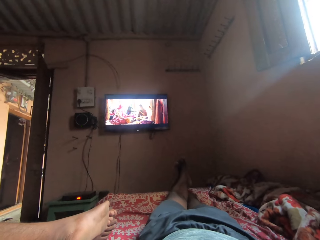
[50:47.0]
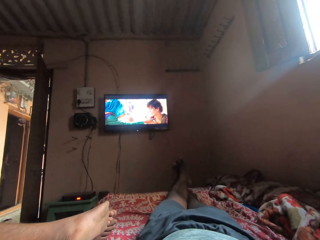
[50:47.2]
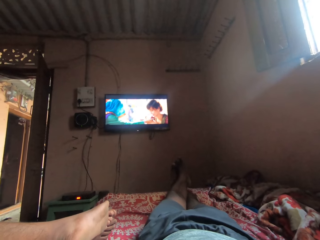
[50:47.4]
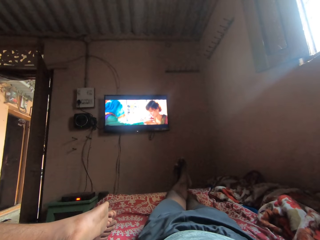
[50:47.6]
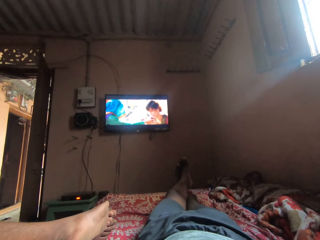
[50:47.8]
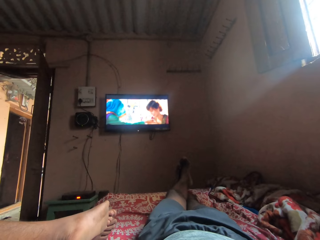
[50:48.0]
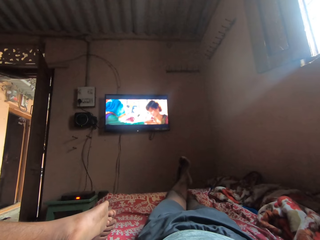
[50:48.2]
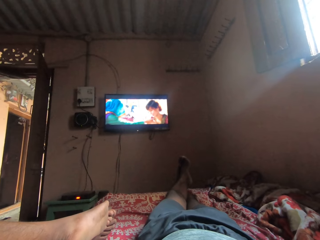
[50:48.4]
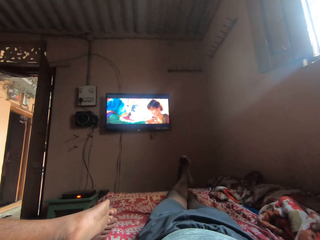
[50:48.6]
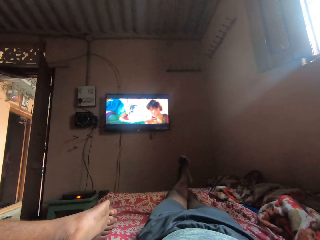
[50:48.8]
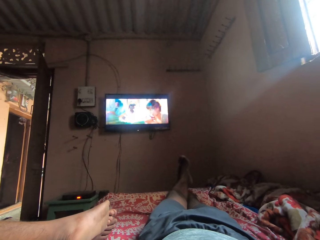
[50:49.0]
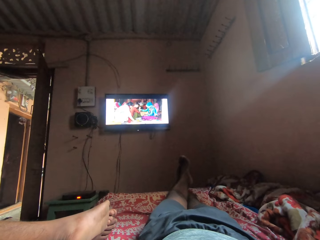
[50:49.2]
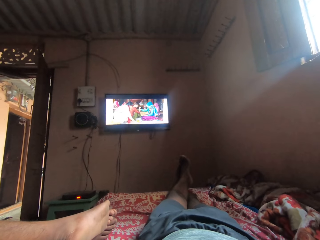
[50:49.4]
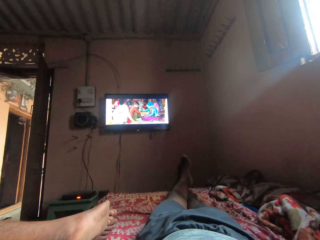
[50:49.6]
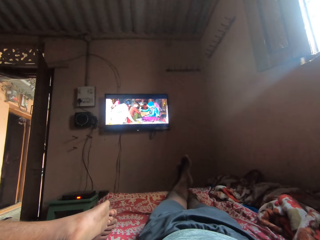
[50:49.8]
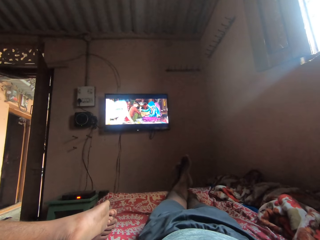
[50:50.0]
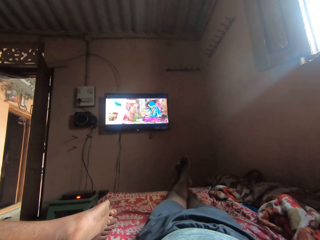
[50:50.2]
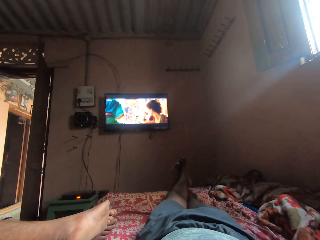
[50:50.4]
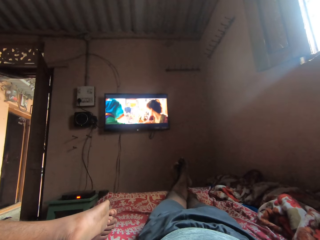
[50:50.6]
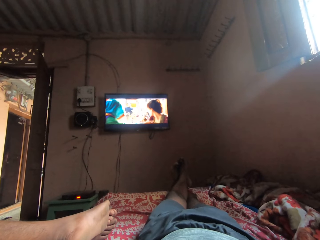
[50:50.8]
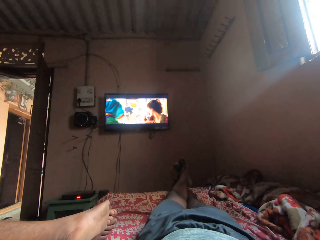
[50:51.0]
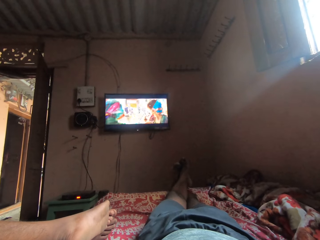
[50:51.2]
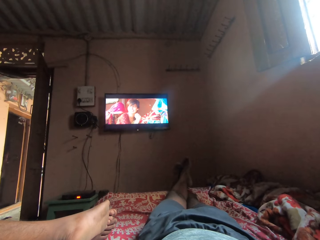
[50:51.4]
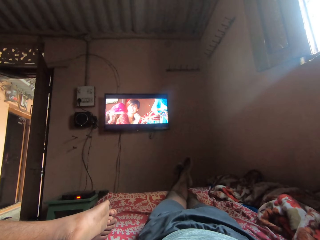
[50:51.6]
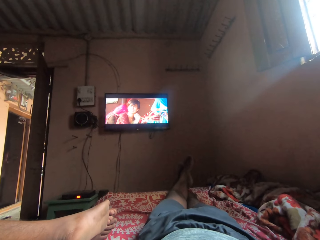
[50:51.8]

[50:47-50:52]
The camera wearer watches the television.
